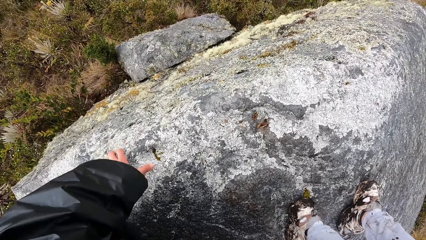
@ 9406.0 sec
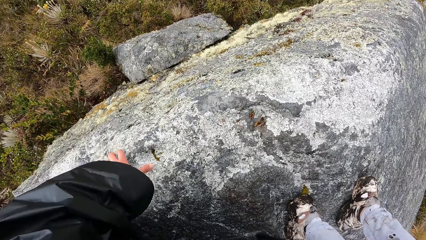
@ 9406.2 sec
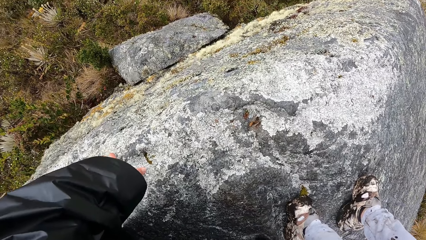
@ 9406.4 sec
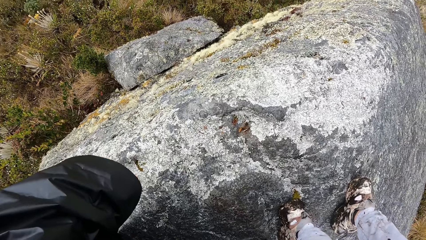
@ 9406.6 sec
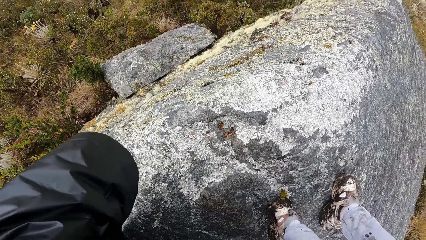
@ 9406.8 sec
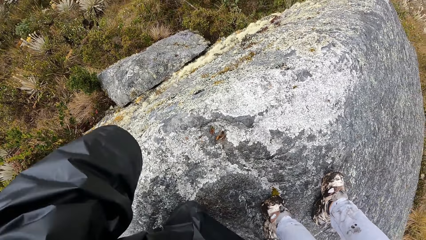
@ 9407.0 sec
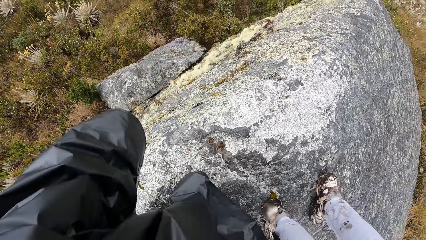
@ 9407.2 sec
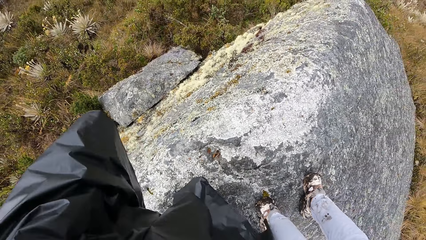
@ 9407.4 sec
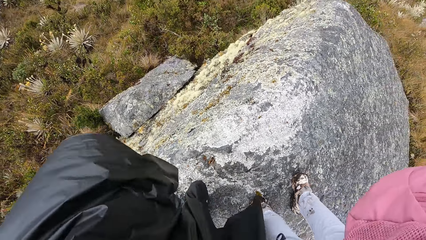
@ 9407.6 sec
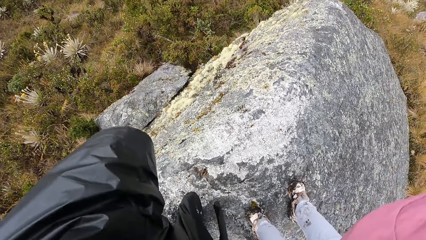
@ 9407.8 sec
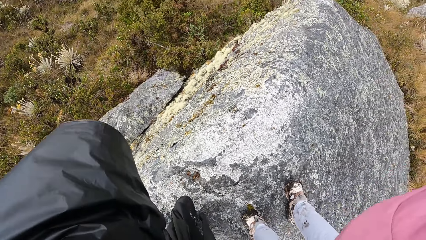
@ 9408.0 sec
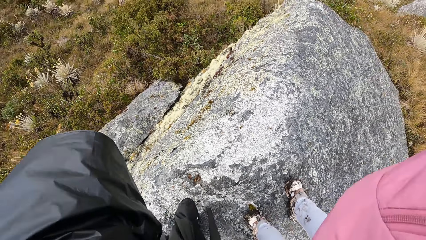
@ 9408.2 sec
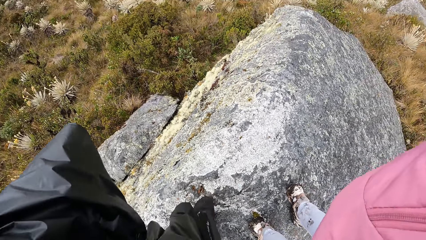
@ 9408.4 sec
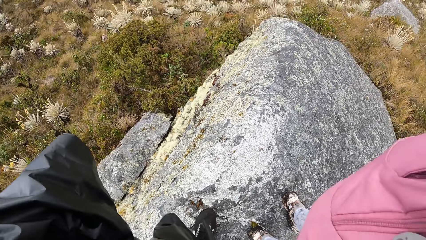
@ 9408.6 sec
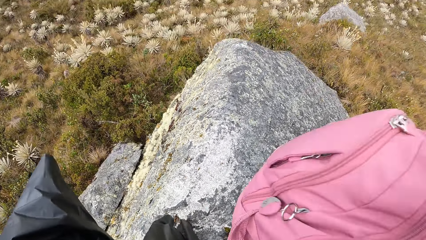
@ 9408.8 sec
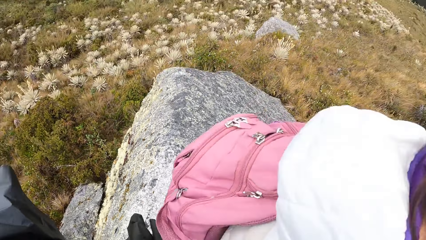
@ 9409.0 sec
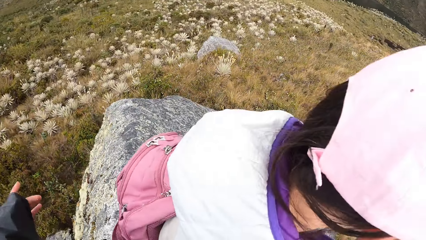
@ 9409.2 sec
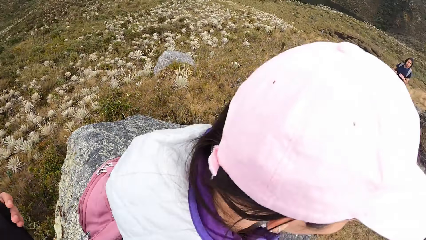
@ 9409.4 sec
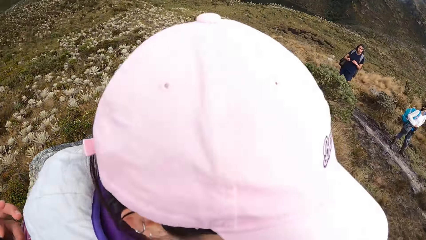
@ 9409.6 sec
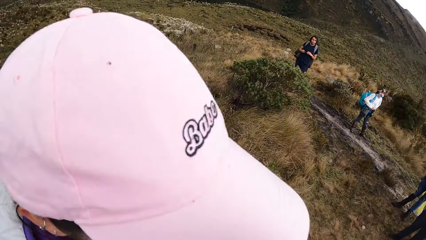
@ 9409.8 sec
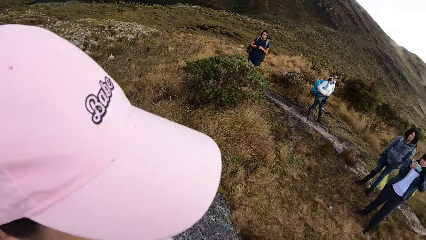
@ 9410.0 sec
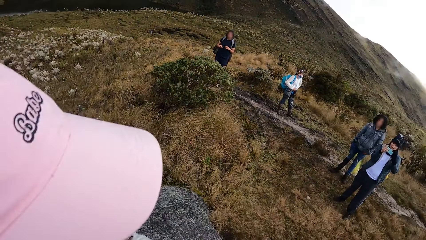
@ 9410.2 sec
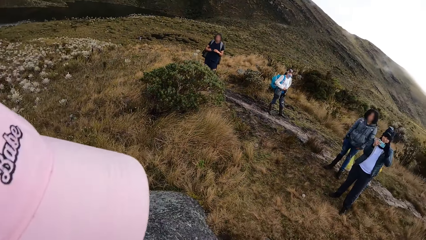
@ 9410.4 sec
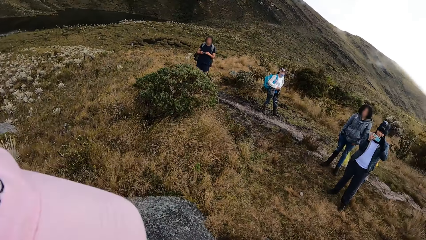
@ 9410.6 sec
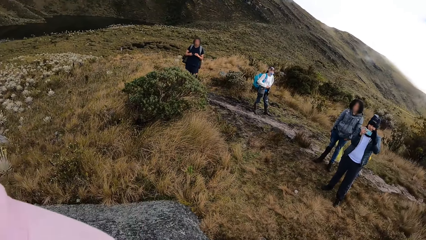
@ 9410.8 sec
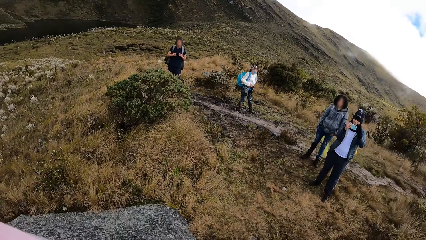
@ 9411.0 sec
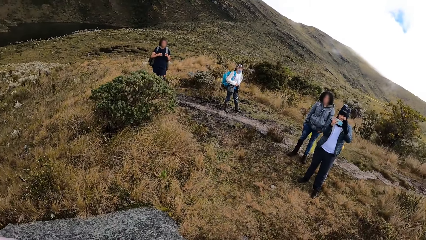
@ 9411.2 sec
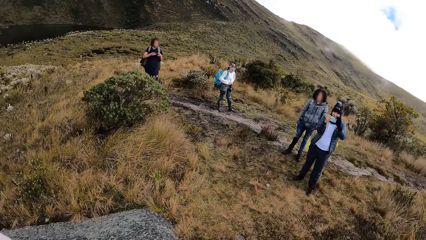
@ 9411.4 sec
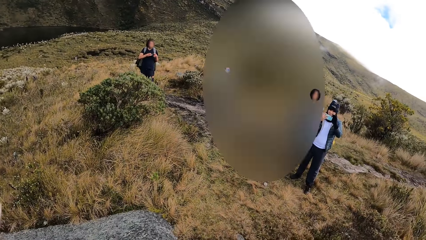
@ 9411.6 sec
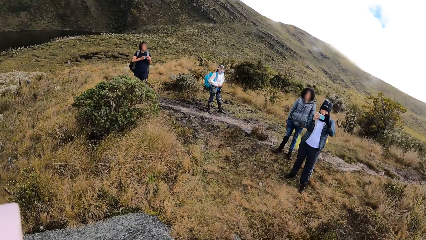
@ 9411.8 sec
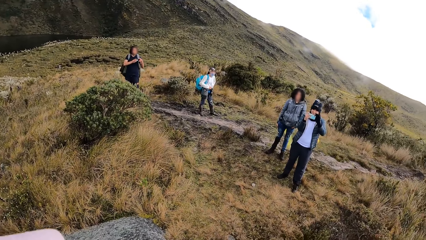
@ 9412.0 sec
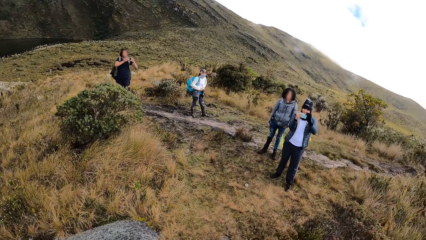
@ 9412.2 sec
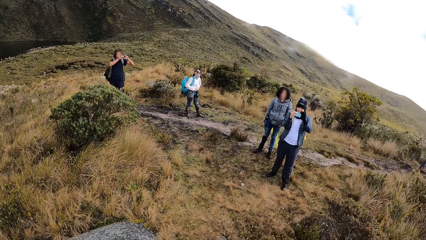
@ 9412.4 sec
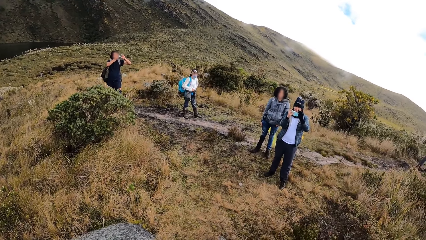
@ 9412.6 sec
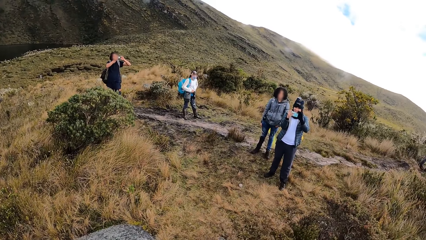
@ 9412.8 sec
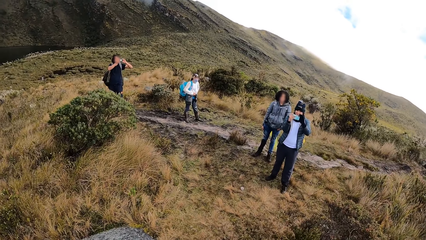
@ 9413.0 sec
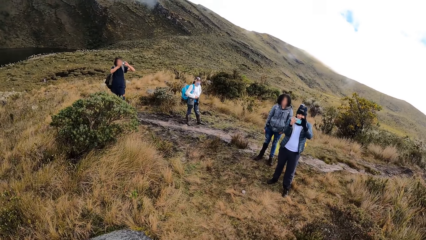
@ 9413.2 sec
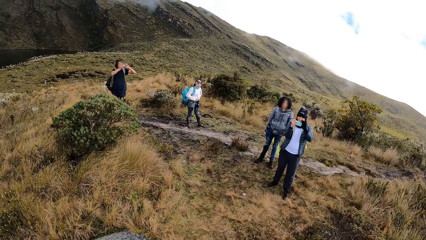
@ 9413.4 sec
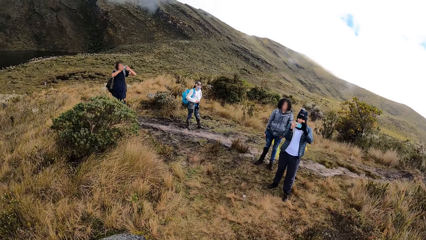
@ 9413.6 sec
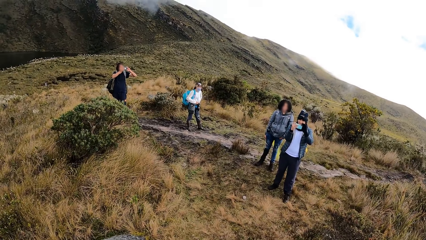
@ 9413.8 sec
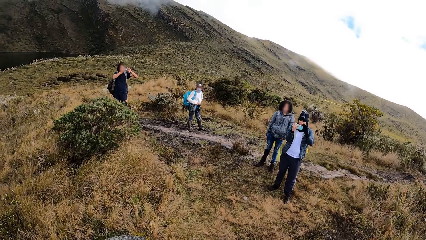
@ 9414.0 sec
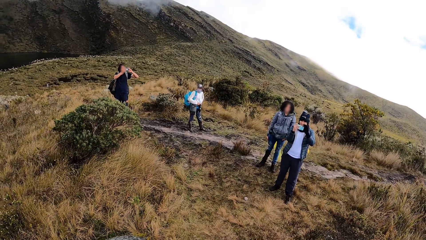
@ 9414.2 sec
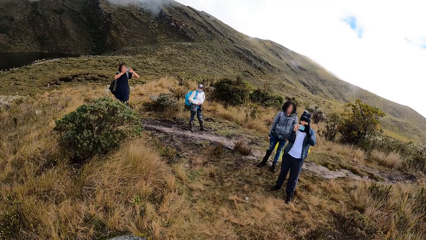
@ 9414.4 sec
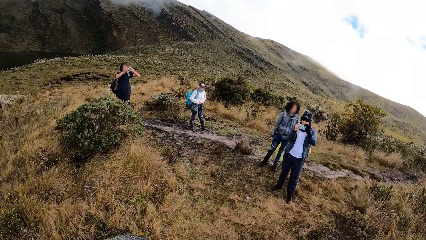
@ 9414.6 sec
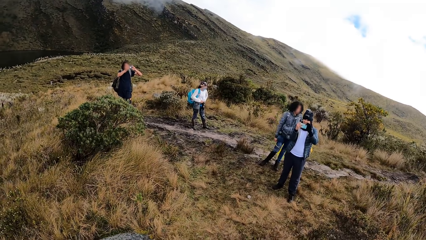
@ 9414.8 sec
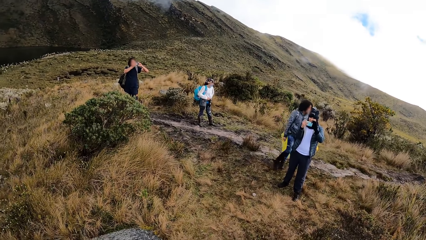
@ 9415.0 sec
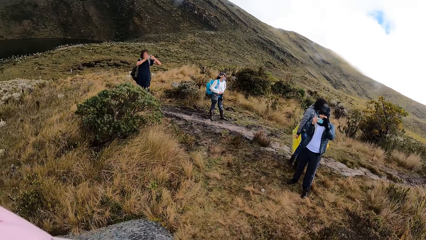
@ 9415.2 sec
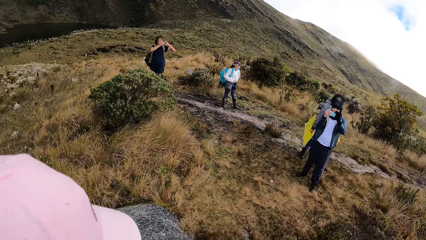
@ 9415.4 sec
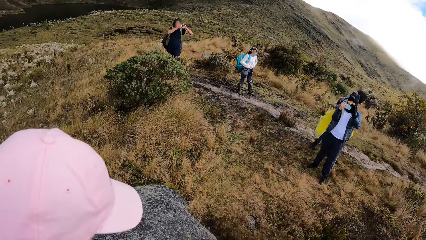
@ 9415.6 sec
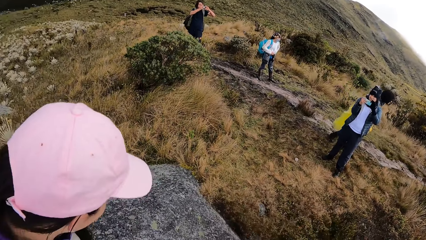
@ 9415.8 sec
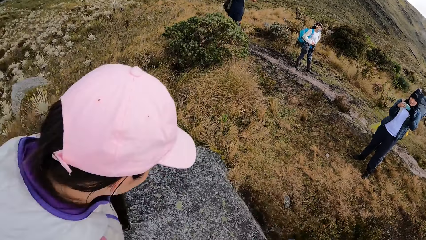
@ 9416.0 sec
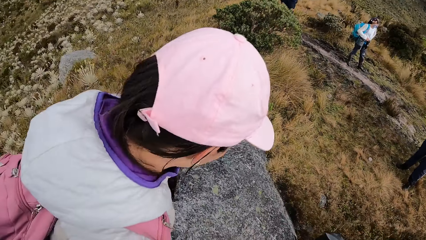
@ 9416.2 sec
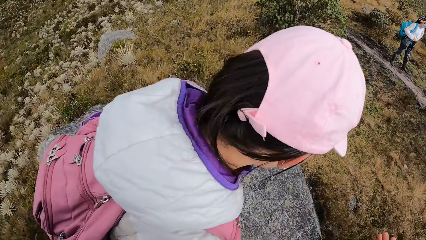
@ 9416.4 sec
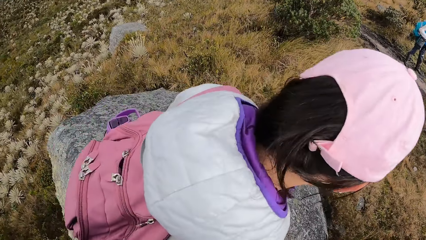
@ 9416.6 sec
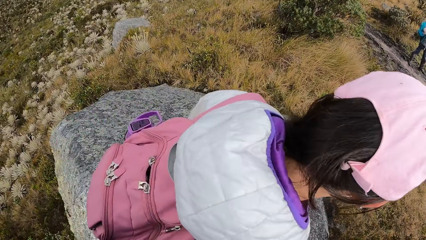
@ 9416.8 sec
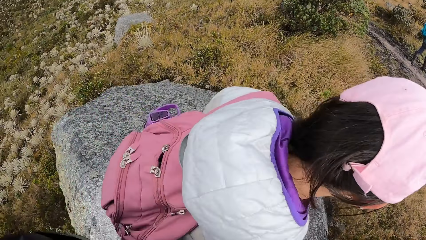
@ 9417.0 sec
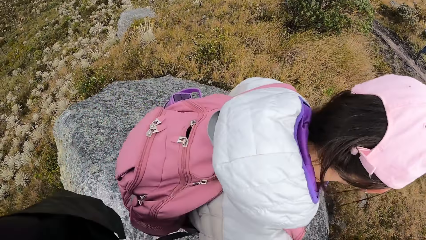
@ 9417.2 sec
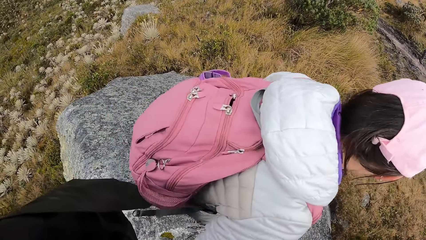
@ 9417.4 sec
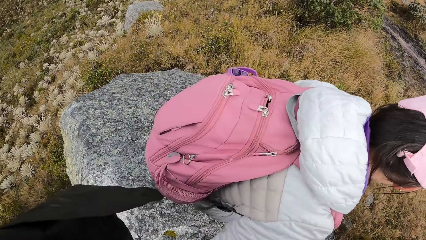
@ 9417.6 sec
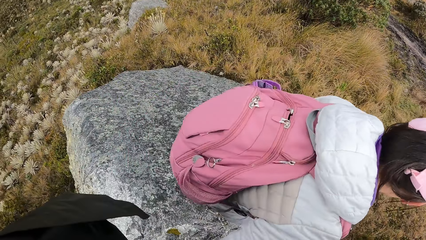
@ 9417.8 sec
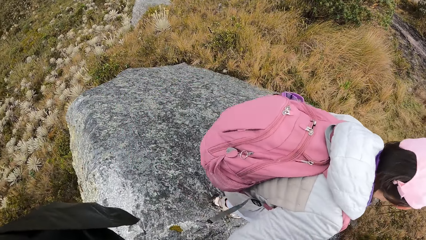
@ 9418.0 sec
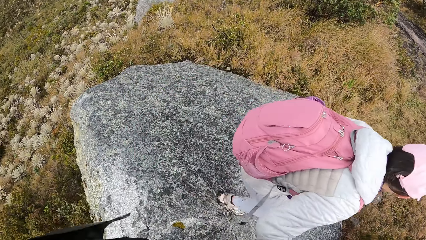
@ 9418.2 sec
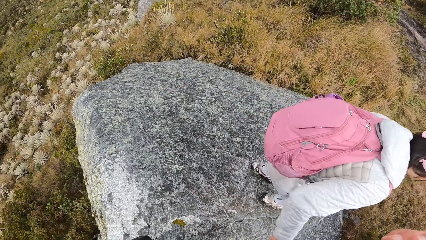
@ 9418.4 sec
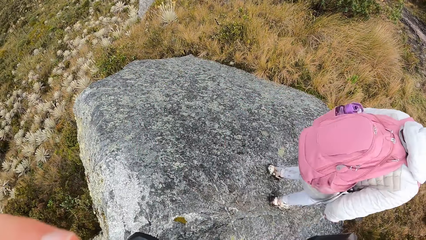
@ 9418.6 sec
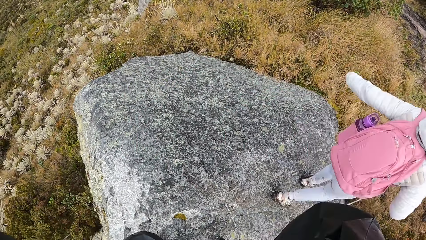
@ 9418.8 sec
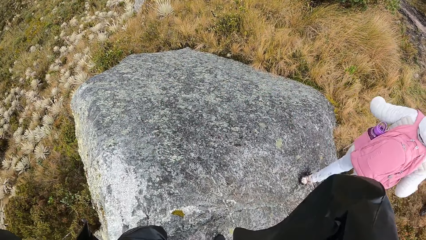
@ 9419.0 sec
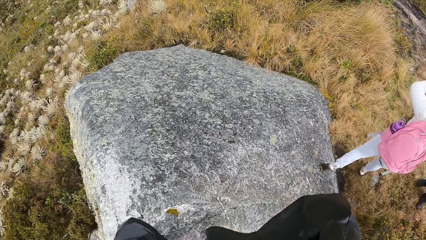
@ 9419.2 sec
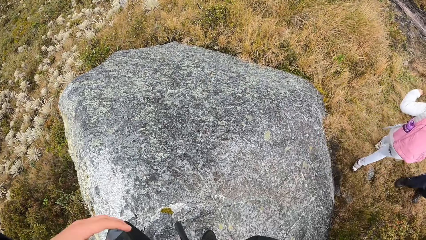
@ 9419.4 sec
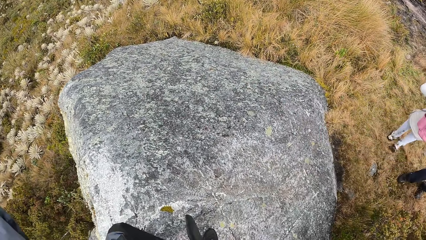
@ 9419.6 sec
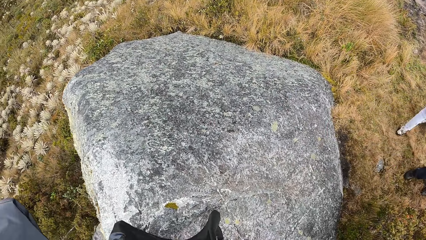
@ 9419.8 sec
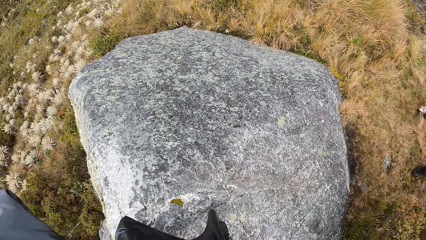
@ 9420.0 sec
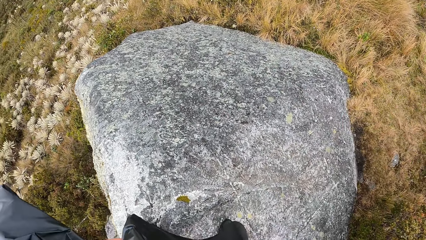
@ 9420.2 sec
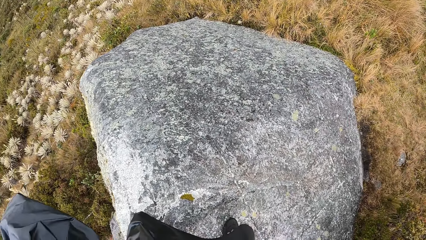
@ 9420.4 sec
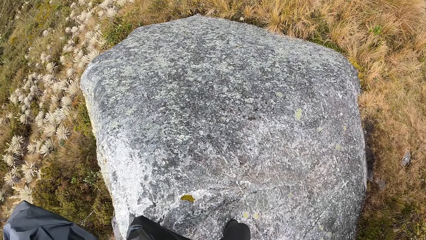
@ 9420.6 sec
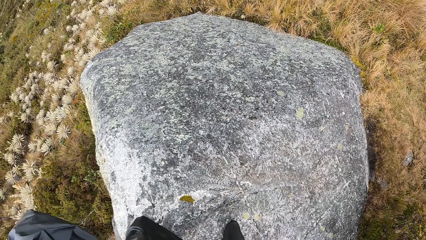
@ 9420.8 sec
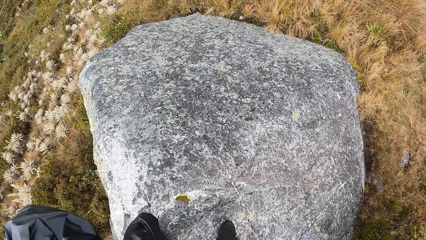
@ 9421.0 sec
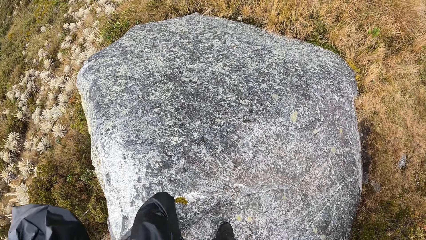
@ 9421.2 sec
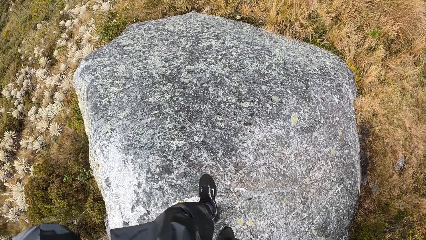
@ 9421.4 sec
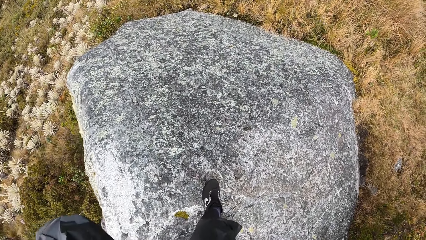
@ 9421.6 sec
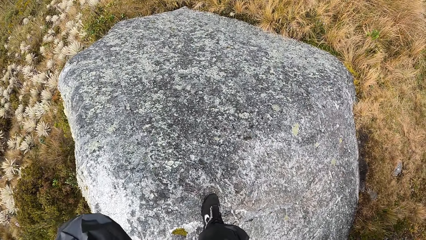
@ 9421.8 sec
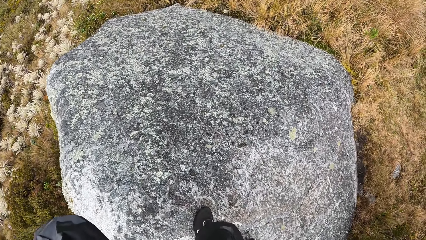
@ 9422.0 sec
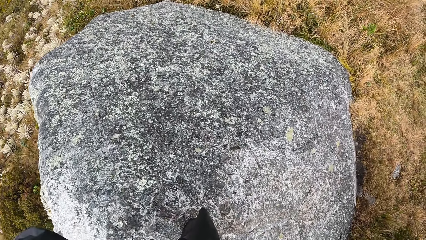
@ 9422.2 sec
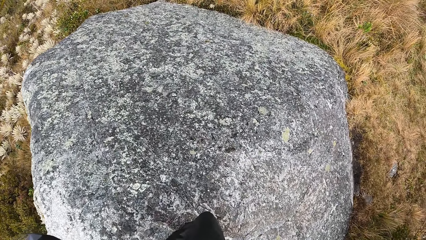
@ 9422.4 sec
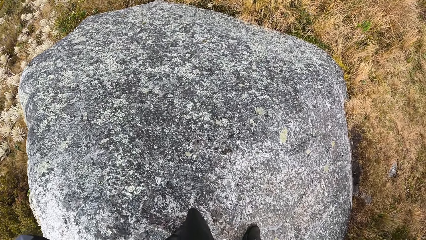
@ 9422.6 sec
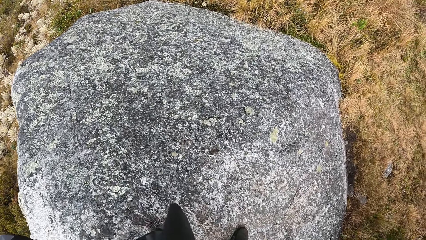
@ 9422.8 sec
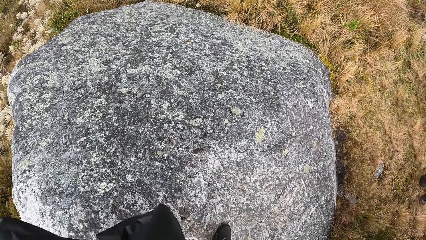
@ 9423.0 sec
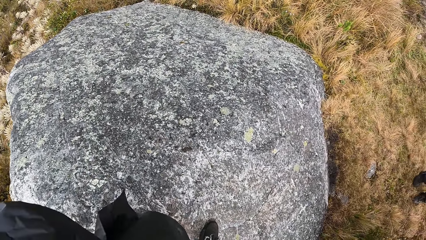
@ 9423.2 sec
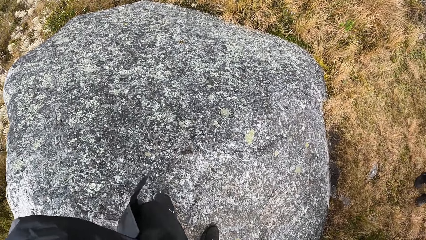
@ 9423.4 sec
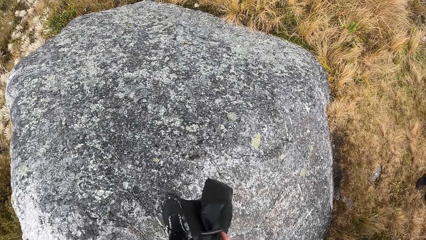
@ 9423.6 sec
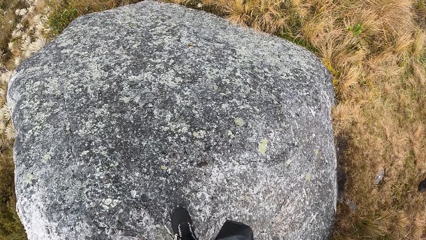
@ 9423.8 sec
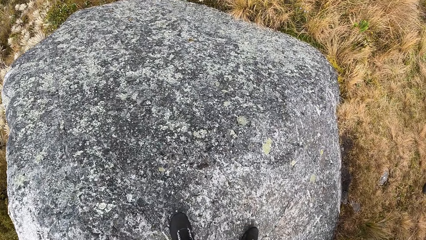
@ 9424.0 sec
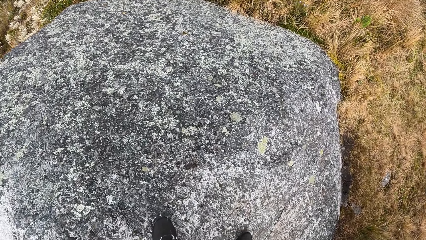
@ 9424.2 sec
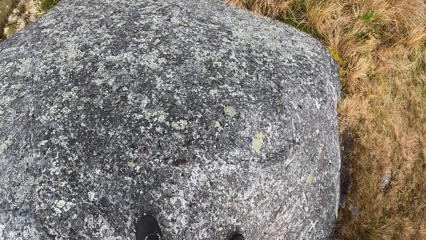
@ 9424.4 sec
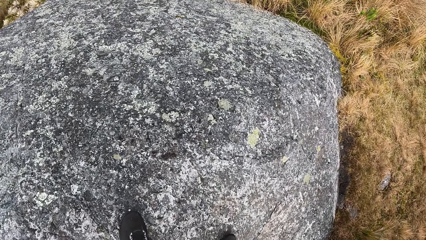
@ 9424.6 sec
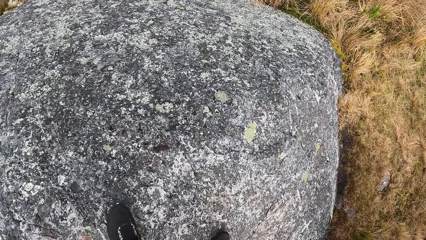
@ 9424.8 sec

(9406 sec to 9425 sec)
The man snaps pictures with the phone in his hands. The woman climbs down the rock. The camera wearer climbs down the rock.
